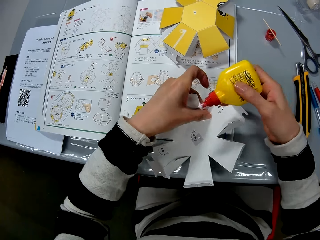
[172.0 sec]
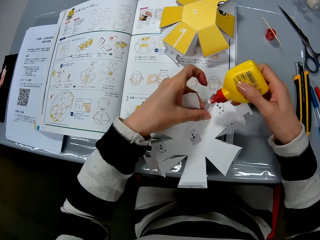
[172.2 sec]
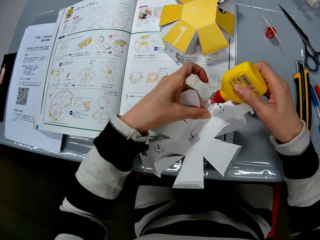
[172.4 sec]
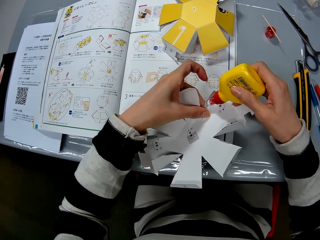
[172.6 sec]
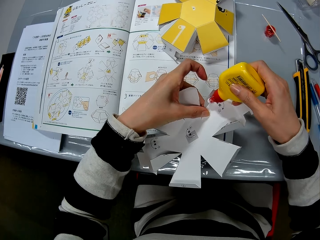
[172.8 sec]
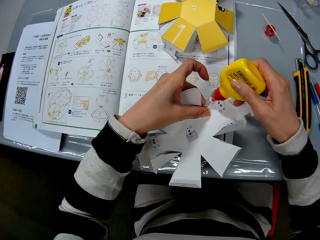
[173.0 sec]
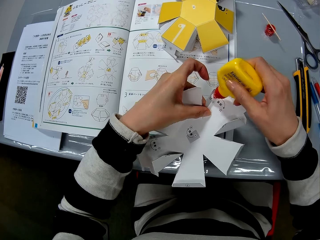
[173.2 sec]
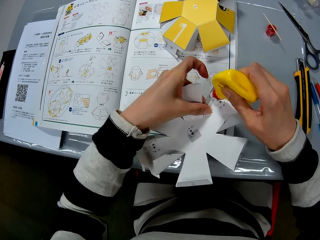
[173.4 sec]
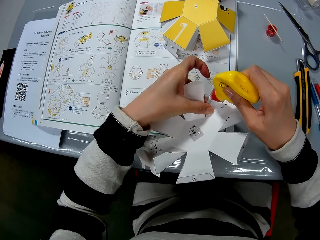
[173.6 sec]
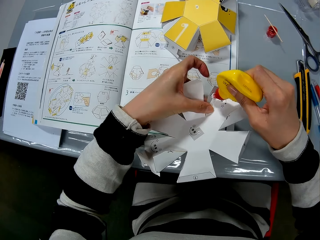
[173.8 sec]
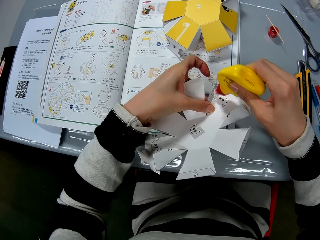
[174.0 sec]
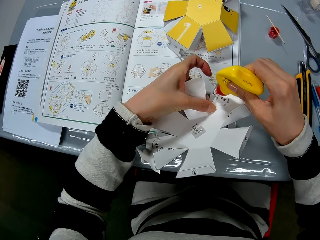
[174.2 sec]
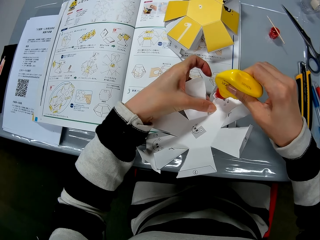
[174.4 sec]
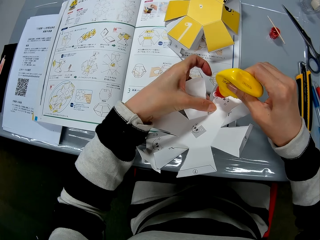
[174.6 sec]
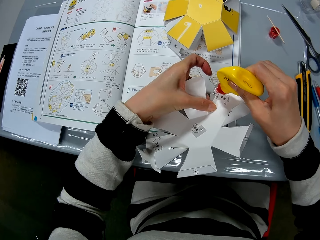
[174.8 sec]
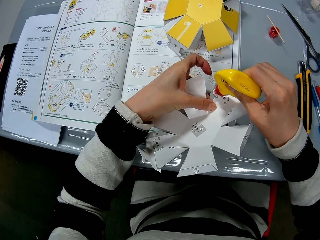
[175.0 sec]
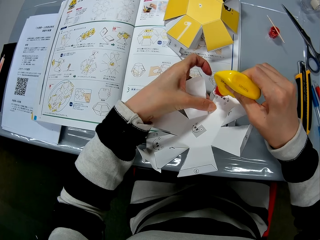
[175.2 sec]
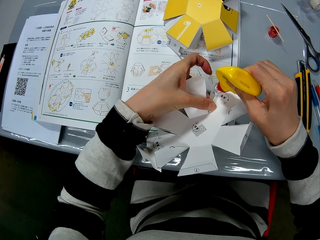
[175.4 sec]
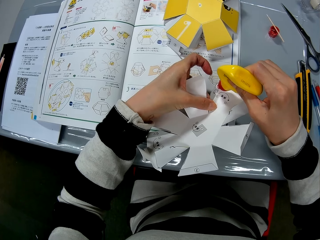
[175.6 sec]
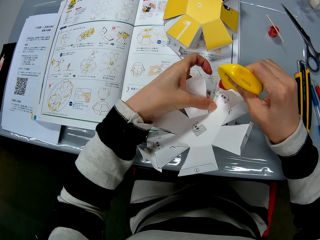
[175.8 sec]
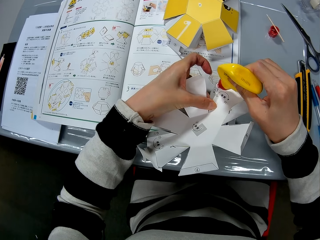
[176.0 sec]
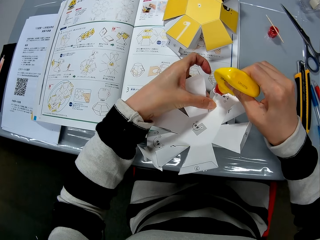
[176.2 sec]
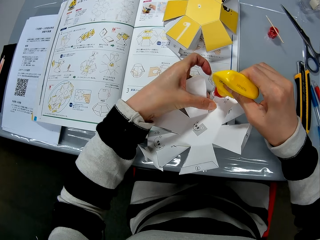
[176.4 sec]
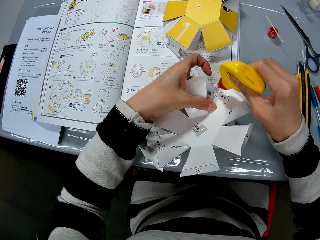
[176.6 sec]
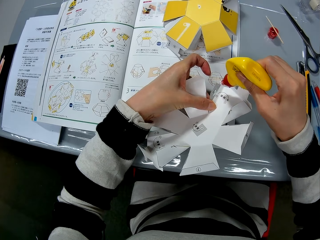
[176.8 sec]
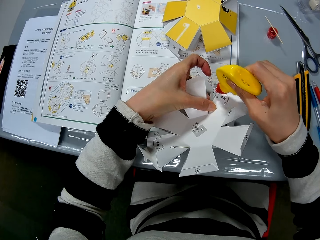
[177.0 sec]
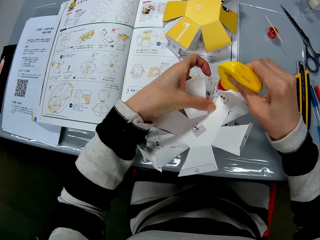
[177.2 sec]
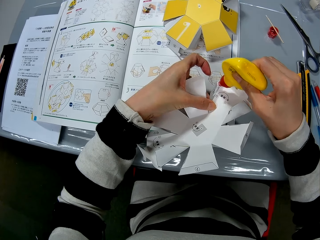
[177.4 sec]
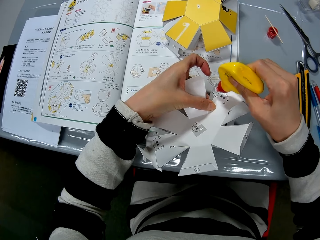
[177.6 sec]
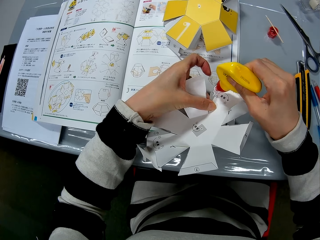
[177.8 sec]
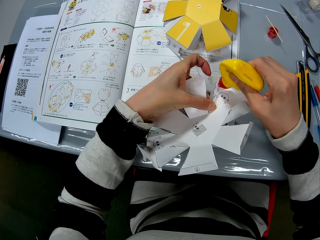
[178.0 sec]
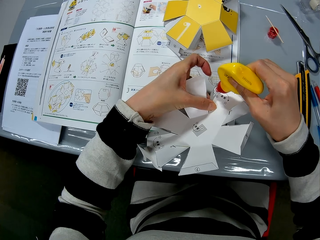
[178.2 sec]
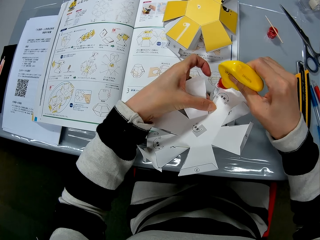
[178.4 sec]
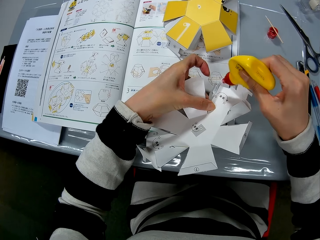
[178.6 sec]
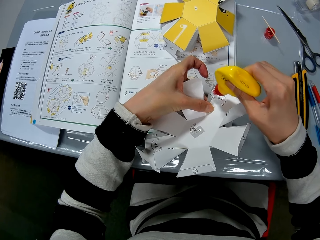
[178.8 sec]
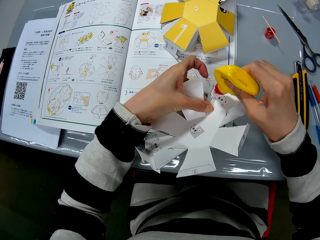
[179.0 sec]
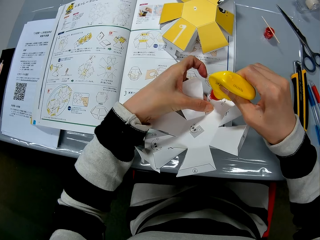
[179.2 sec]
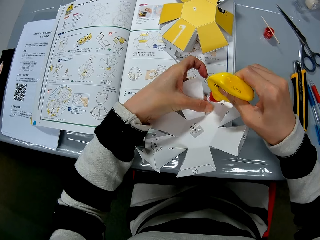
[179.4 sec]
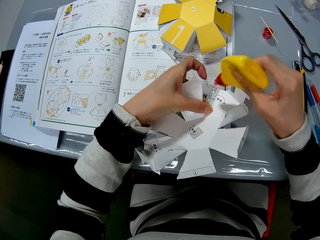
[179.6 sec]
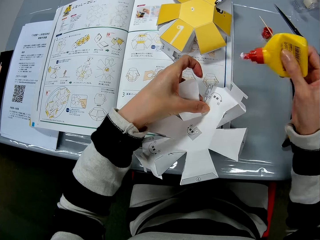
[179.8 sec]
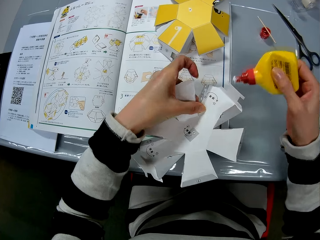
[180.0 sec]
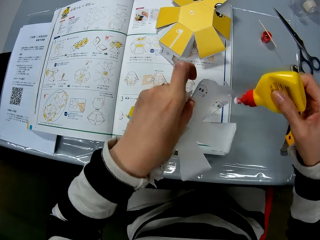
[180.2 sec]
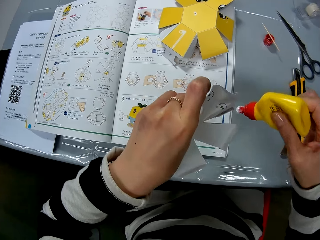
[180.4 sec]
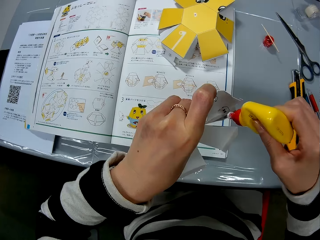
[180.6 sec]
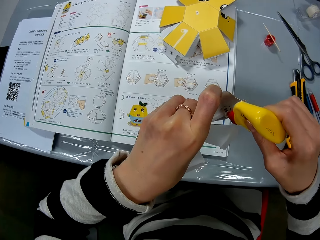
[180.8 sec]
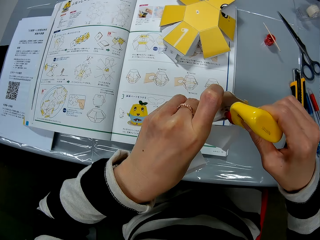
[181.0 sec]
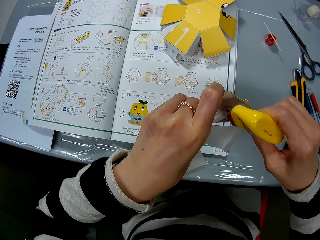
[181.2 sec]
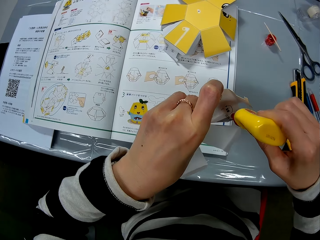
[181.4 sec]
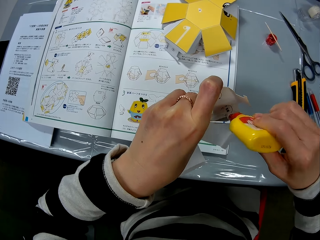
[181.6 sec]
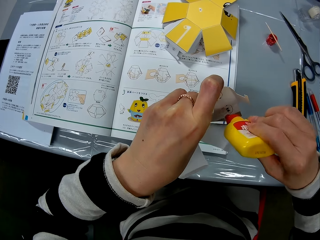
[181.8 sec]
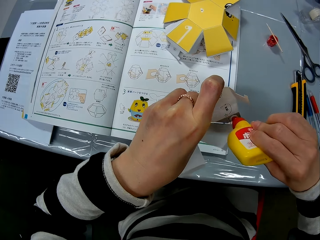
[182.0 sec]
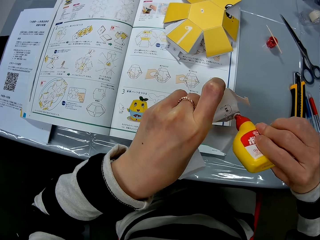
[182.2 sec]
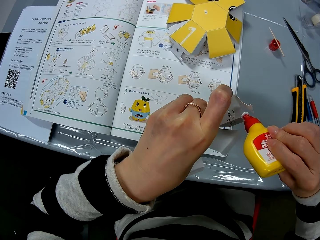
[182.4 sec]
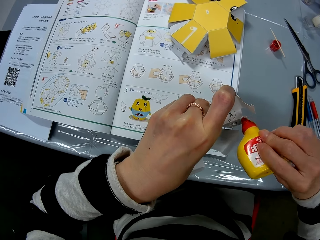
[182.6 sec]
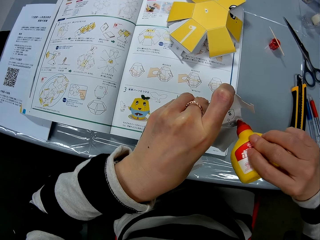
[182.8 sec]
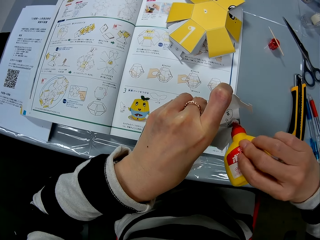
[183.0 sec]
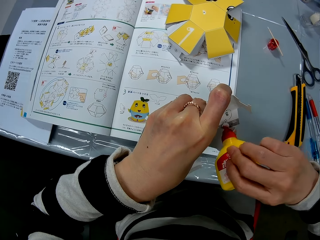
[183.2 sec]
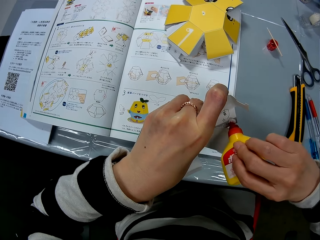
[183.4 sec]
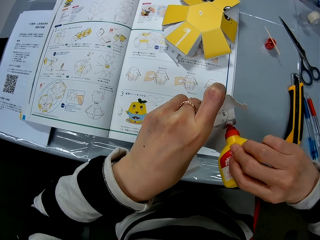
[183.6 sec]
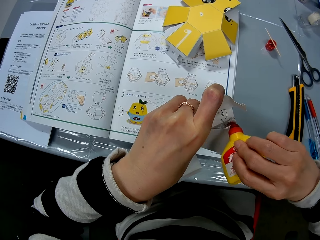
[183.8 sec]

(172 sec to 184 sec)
The camera wearer applies the glue on the flaps of the craft paper. They move the glue bottle away from the crafting paper, turn the crafting paper and smear the glue on the crafting paper.

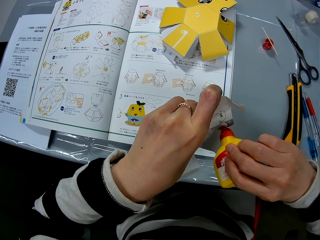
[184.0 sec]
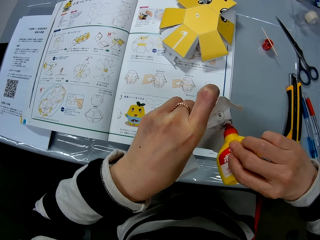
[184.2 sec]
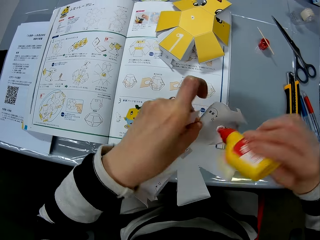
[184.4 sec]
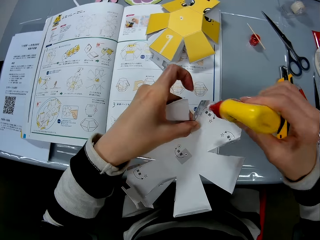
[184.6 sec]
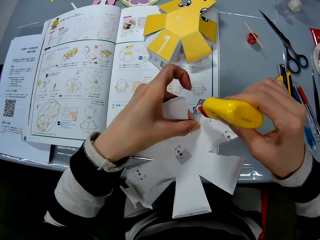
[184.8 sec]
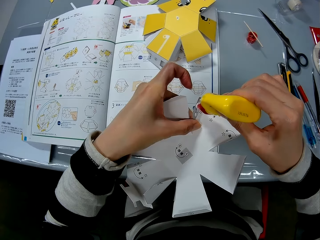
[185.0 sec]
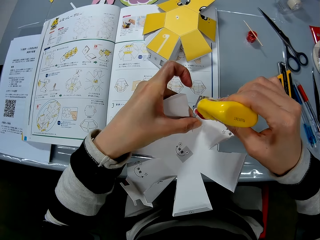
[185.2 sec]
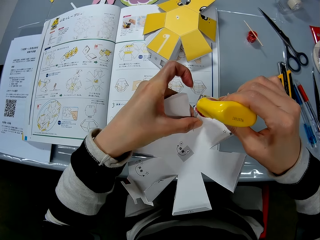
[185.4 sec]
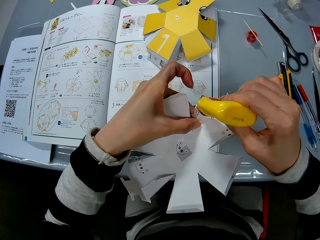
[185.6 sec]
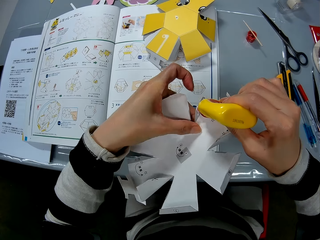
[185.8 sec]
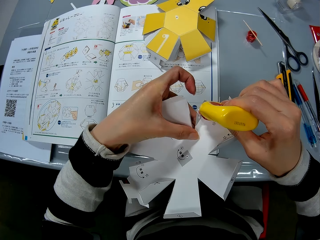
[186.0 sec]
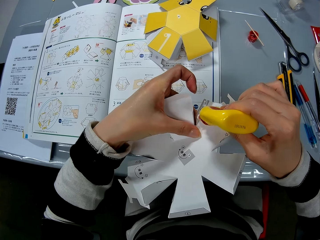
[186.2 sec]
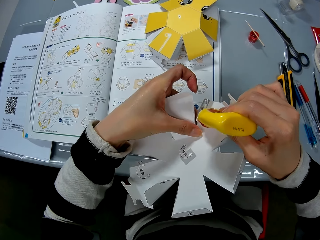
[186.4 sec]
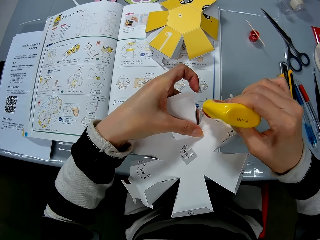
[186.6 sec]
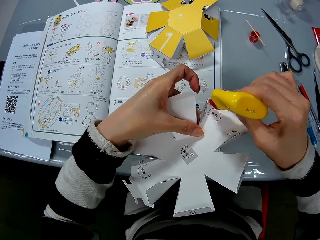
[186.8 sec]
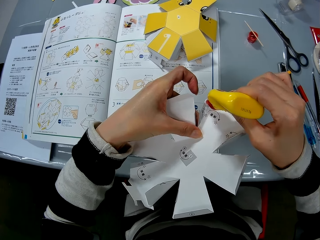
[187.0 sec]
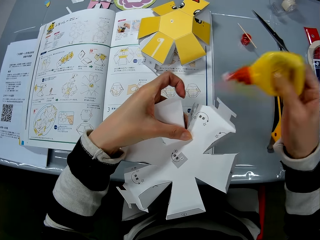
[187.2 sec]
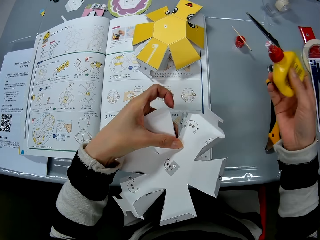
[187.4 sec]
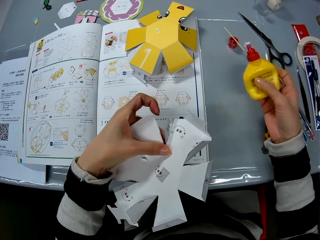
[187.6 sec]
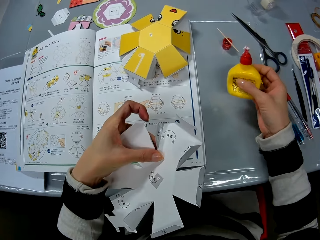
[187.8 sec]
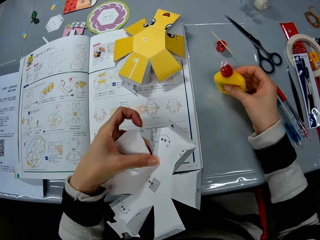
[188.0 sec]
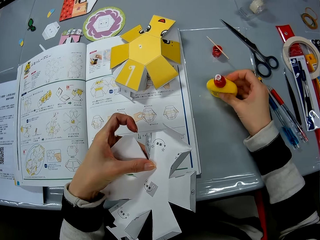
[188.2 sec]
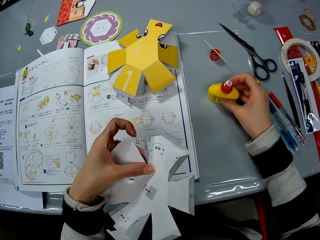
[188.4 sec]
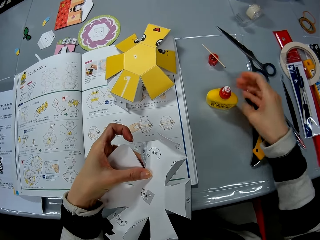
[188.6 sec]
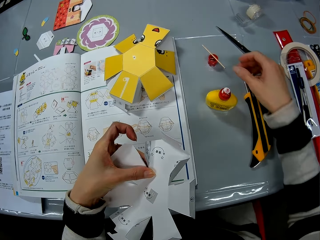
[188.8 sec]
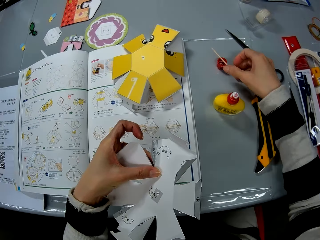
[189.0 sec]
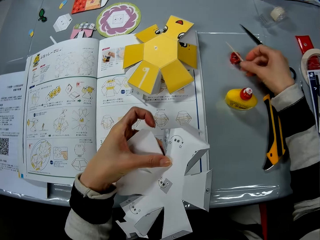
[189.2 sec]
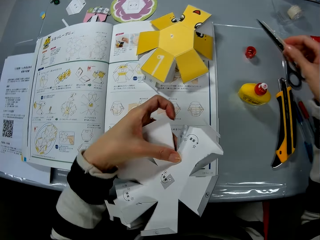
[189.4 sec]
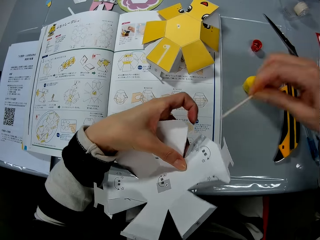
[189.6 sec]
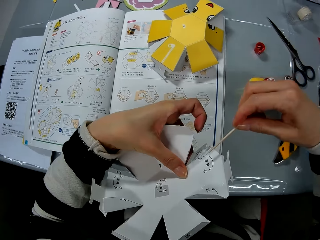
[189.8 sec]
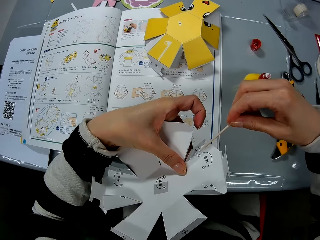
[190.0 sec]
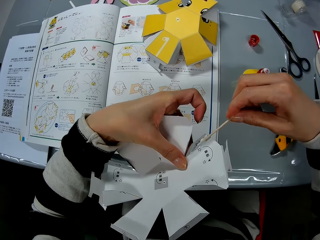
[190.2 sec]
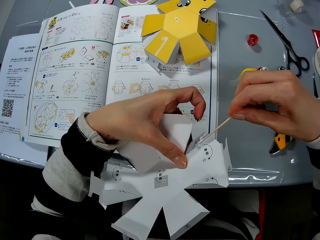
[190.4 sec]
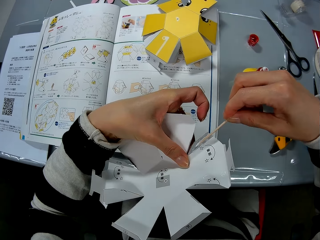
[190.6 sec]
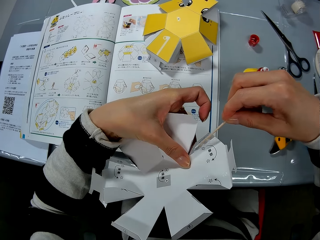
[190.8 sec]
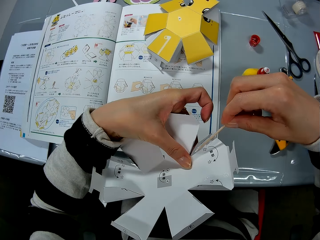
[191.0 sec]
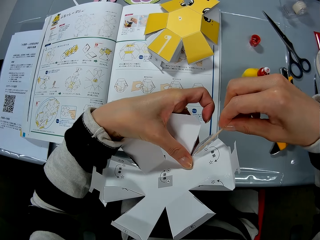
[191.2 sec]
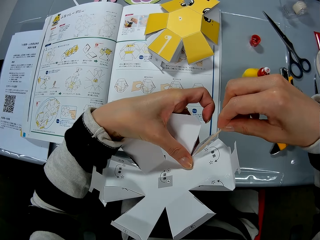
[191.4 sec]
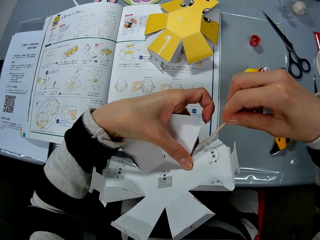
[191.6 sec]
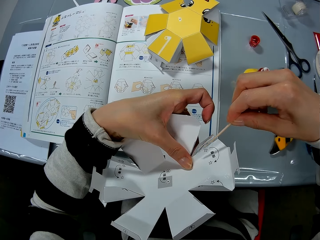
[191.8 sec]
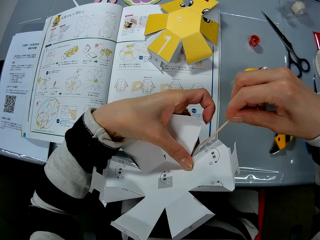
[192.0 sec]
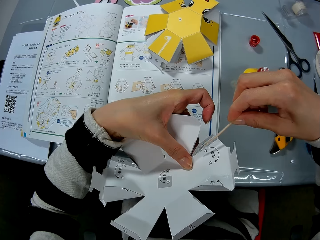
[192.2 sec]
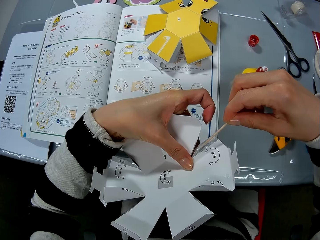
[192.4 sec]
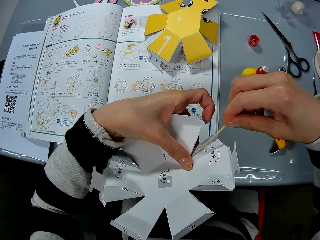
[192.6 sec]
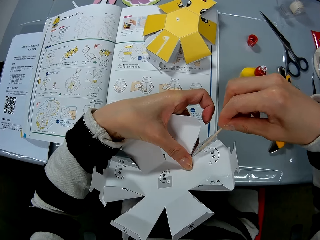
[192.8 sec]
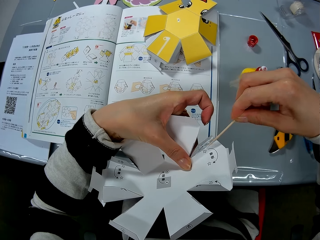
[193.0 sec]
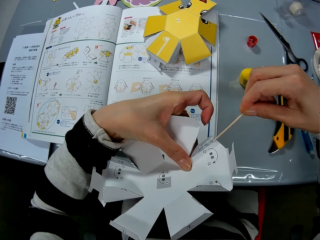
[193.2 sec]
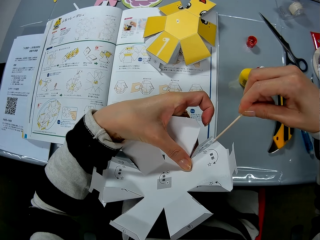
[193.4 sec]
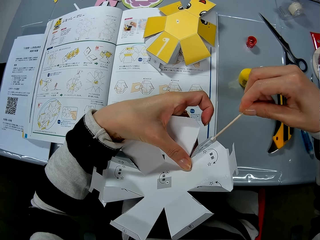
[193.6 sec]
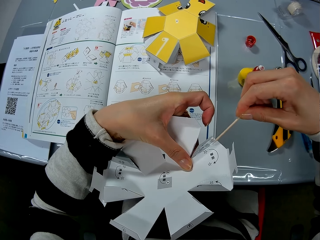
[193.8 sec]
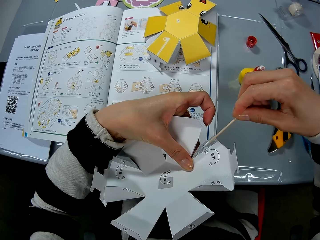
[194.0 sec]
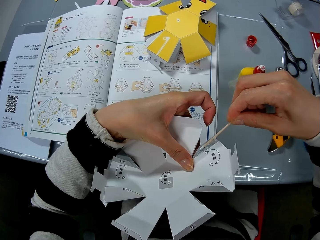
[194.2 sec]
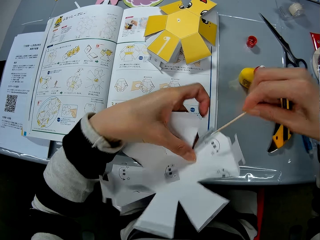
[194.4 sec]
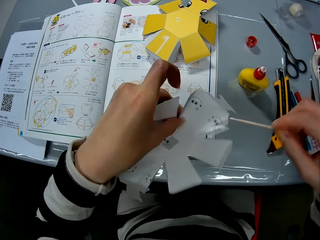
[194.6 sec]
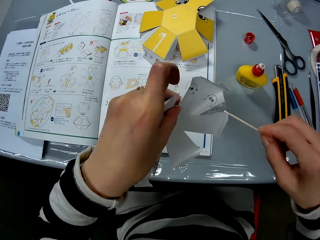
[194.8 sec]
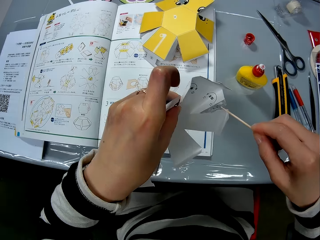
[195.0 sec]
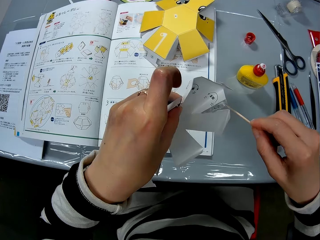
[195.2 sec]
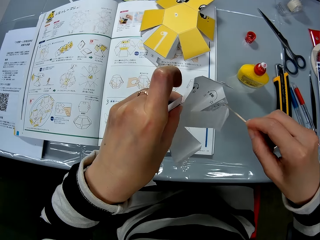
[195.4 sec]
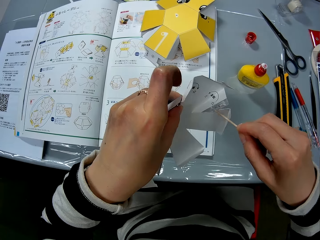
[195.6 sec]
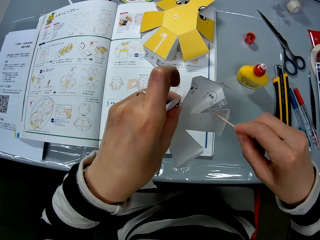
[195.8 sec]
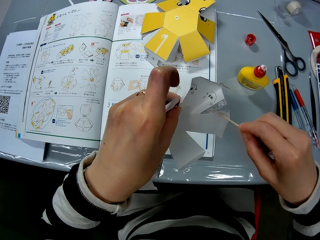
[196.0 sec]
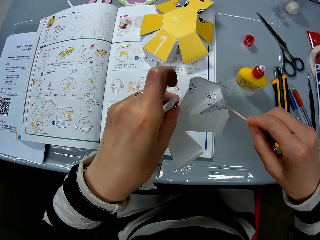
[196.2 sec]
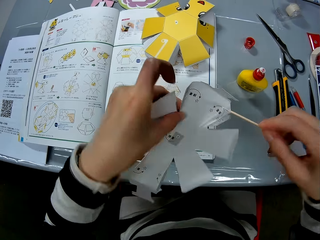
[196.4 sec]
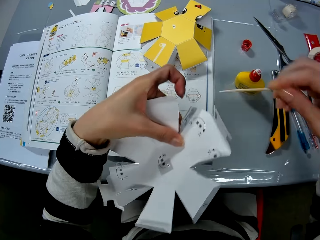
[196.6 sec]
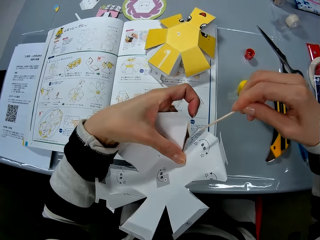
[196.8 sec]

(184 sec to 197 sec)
The camera wearer smears glue on the crafting paper. They drop the glue bottle on the table. They pick up the stick from the cover of the glue bottle. They turn the crafting paper. They spread the glue on the flaps of the craft paper with the stick. They turn the crafting paper and smear the glue on the crafting paper.
